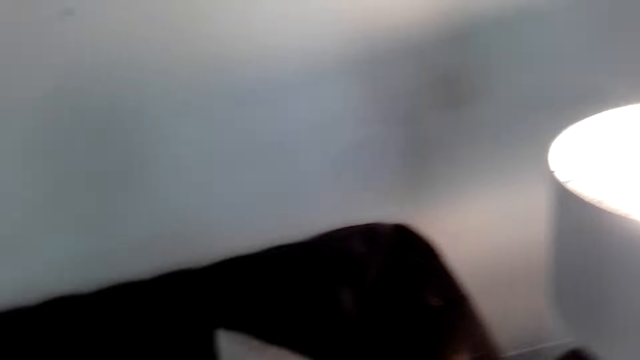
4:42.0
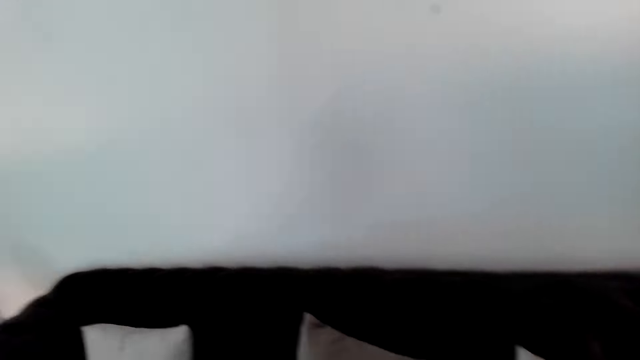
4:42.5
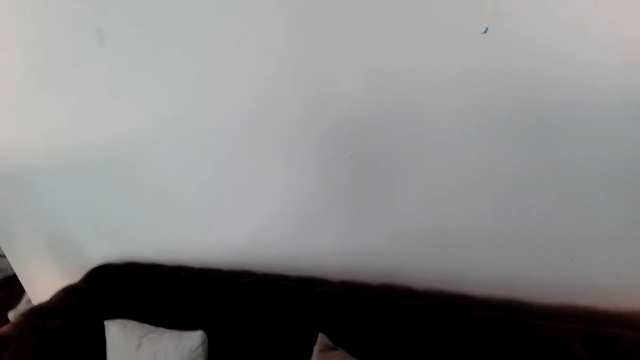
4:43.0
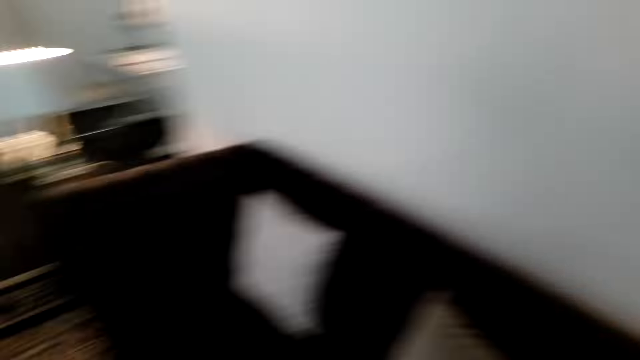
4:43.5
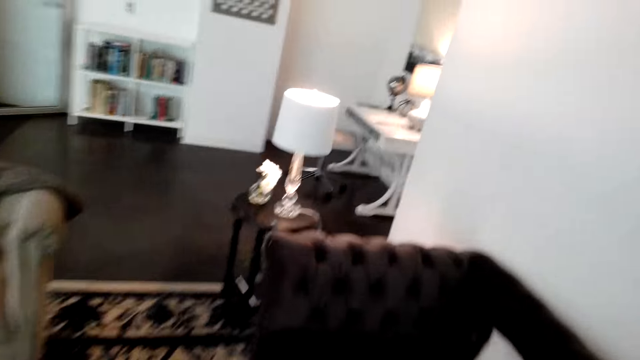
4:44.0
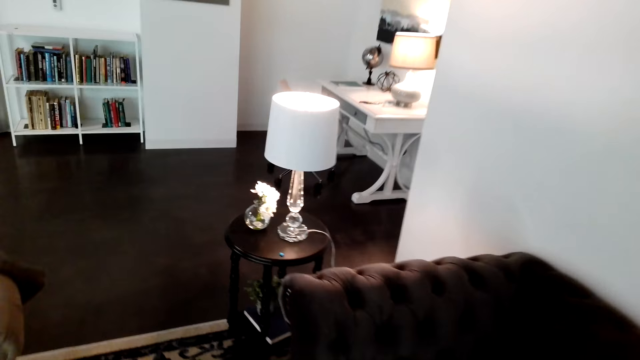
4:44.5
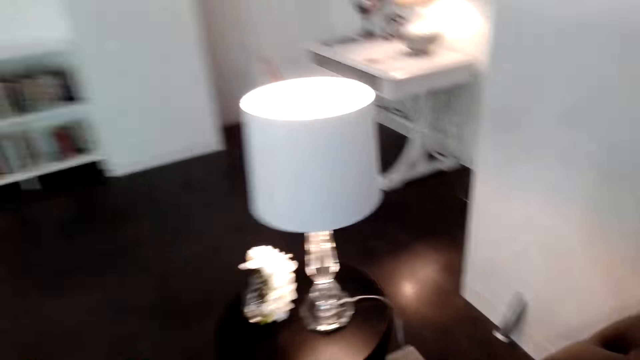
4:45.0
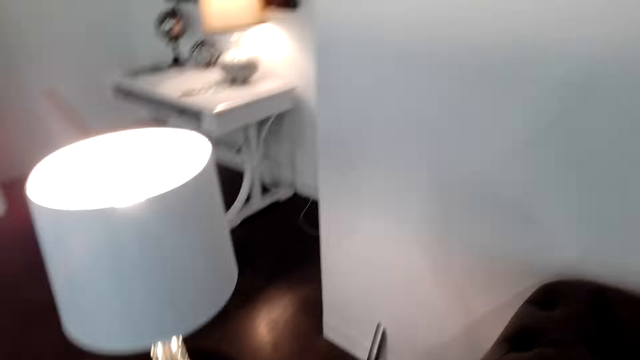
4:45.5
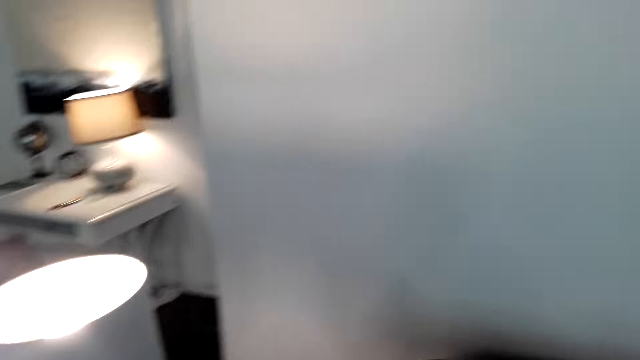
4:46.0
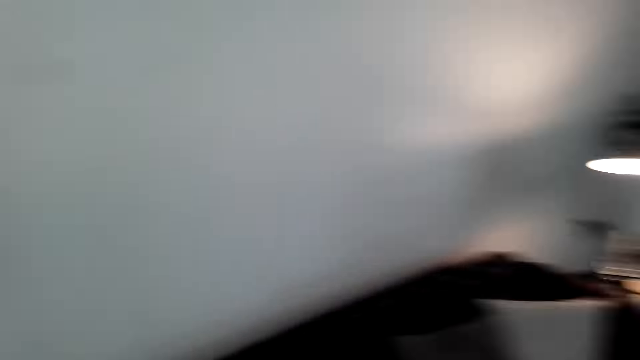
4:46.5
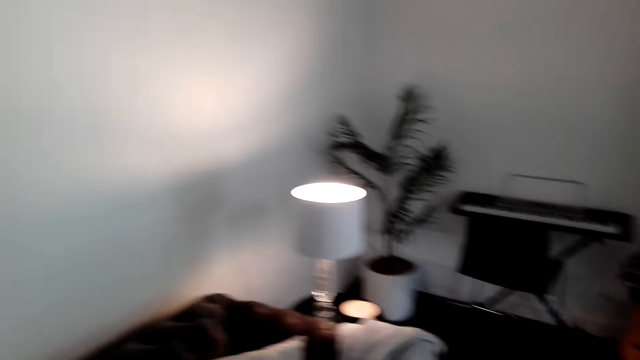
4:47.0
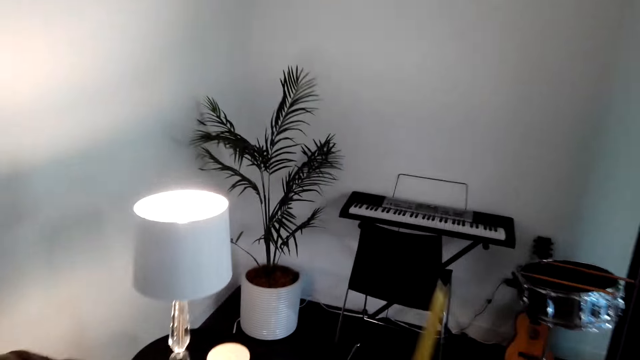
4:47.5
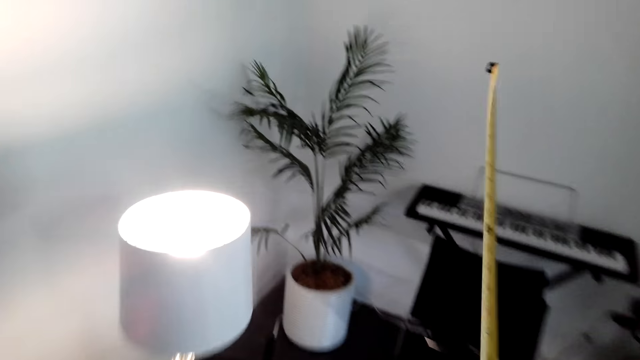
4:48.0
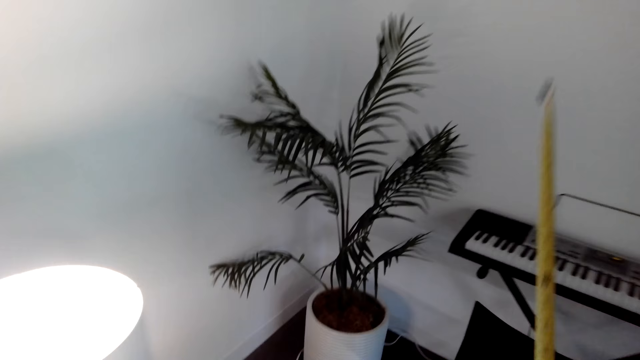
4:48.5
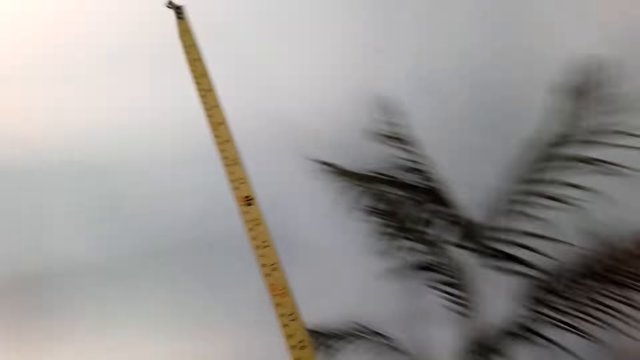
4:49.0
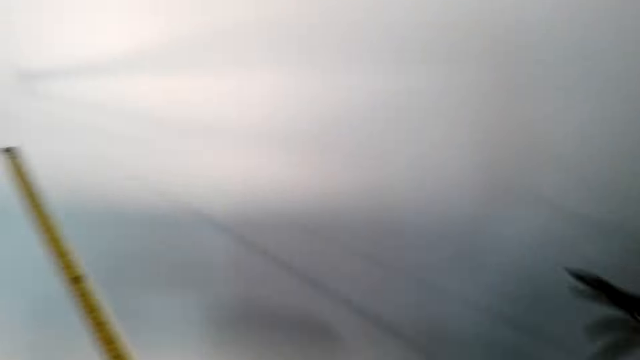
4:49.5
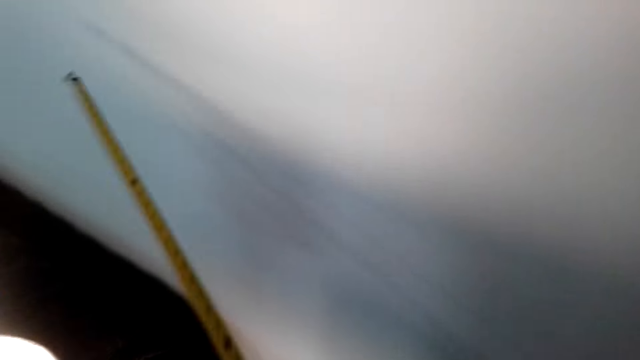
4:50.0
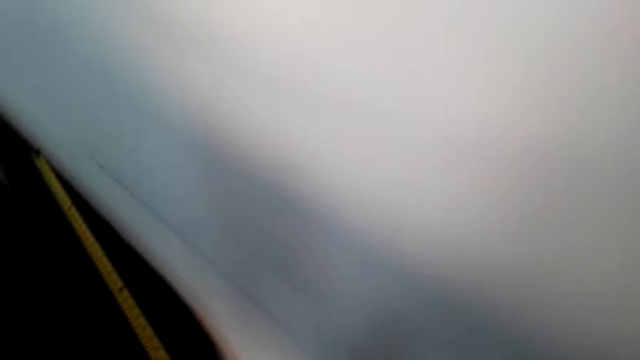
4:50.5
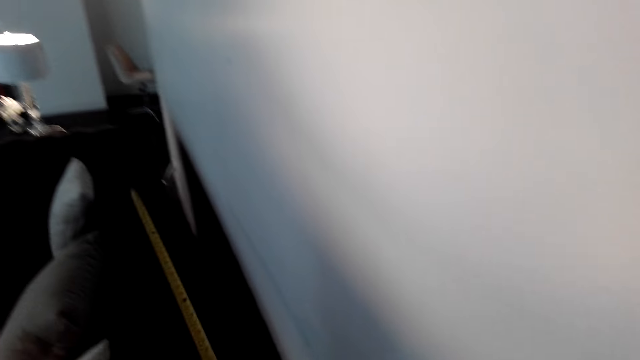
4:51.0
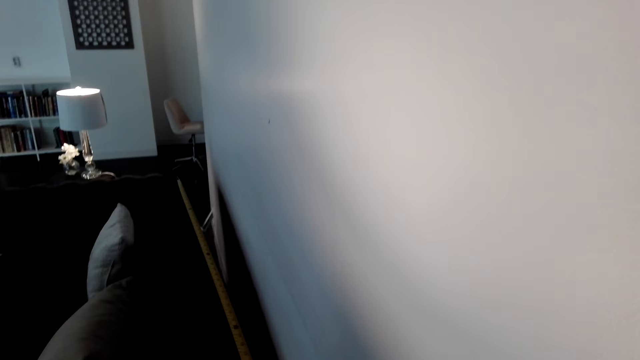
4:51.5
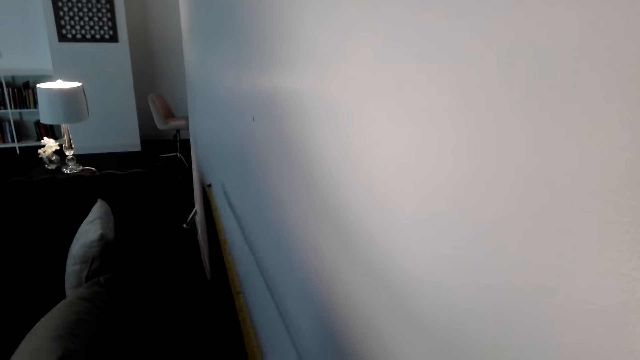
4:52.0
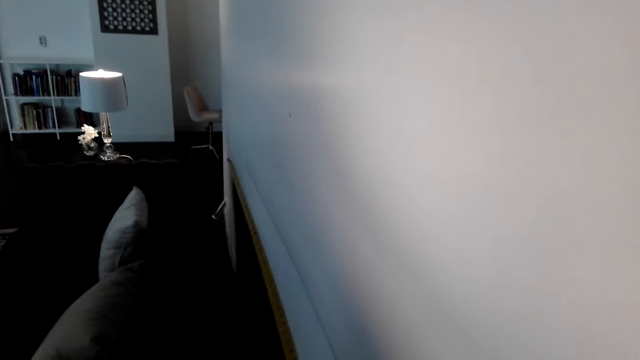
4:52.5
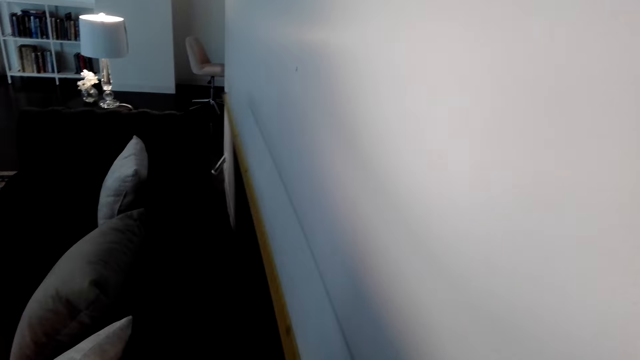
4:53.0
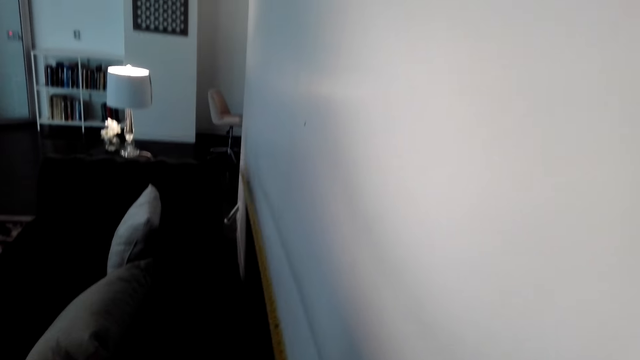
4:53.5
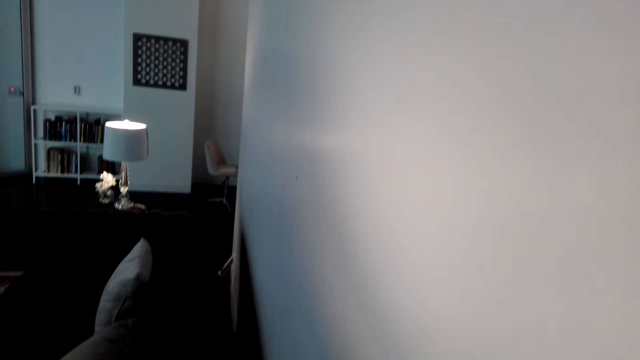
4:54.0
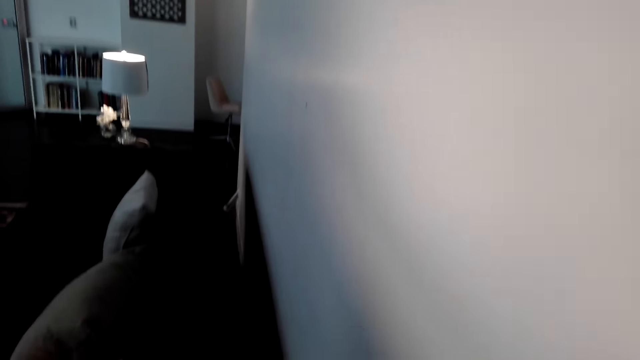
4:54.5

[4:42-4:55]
The camera wearer moves towards the lamp. They pull the tape measure. They move the tape measure. They move the tape measure to the floor.

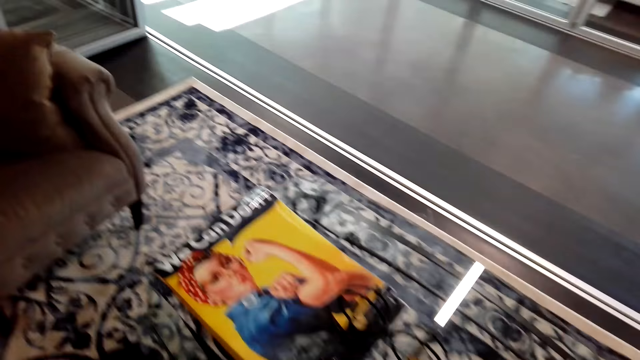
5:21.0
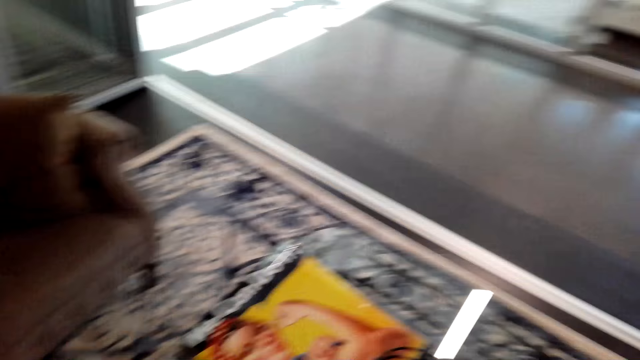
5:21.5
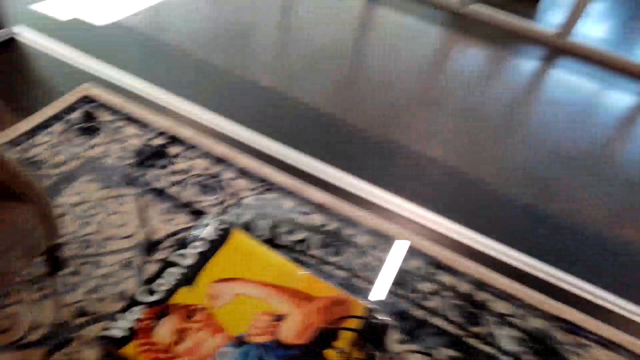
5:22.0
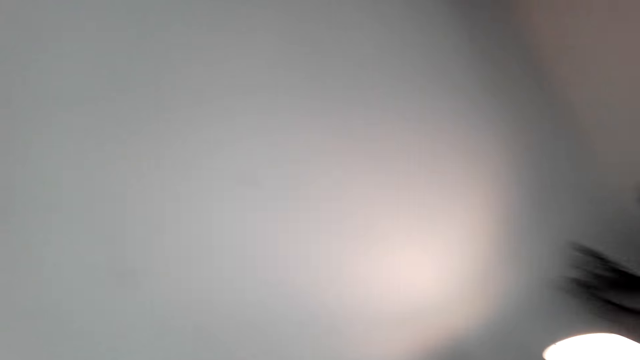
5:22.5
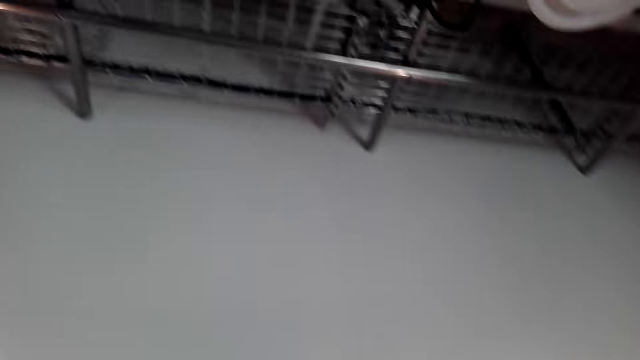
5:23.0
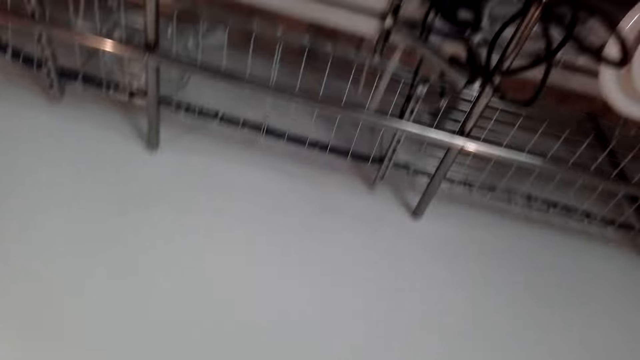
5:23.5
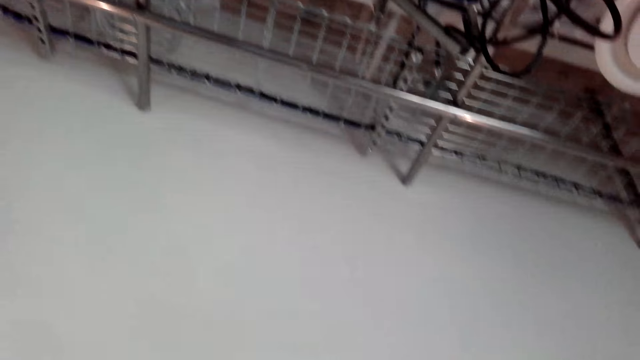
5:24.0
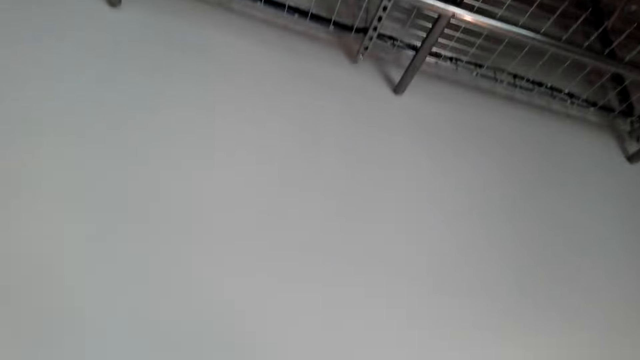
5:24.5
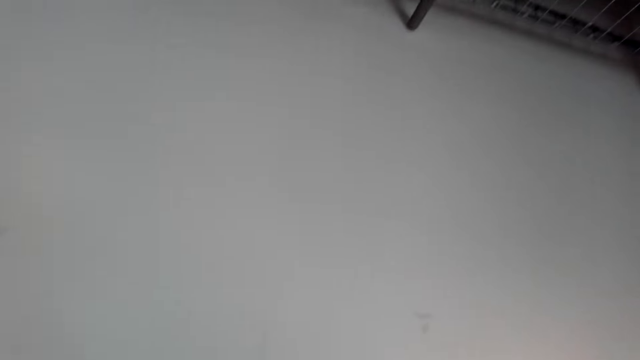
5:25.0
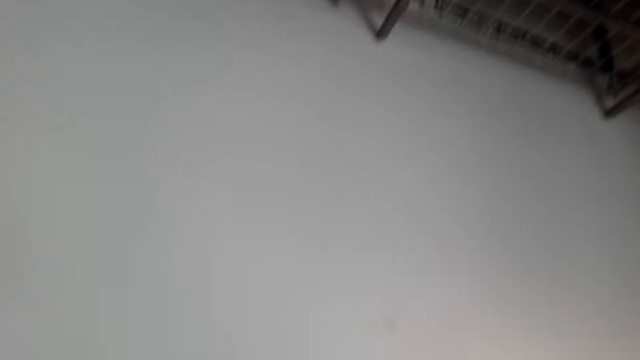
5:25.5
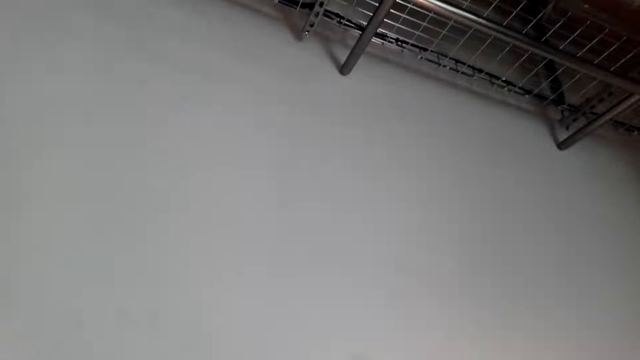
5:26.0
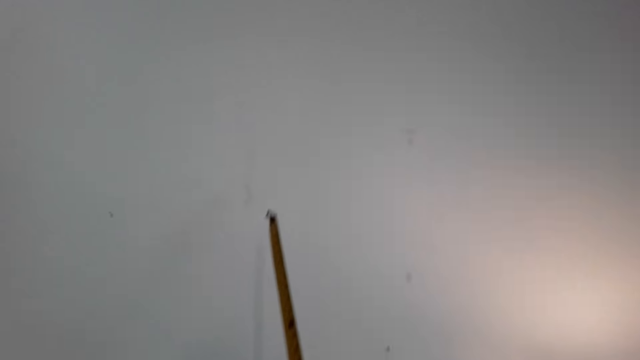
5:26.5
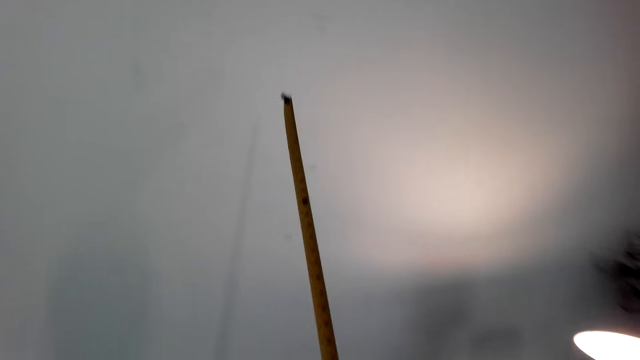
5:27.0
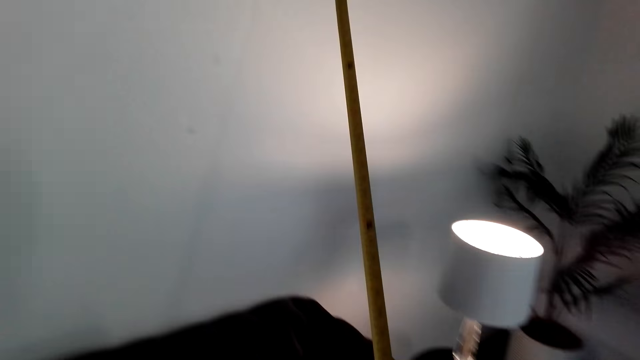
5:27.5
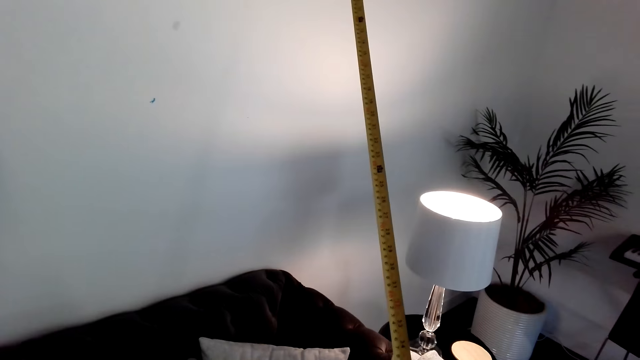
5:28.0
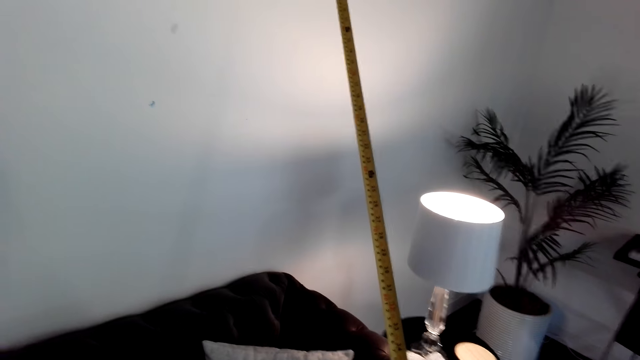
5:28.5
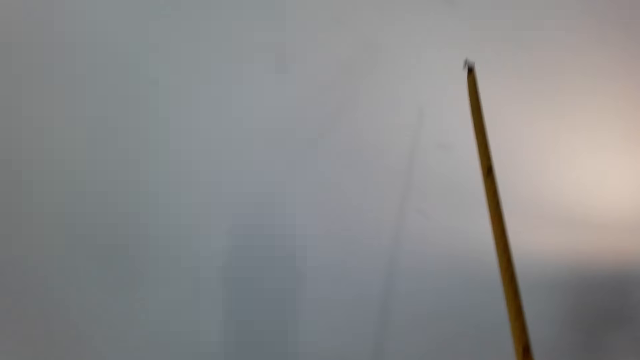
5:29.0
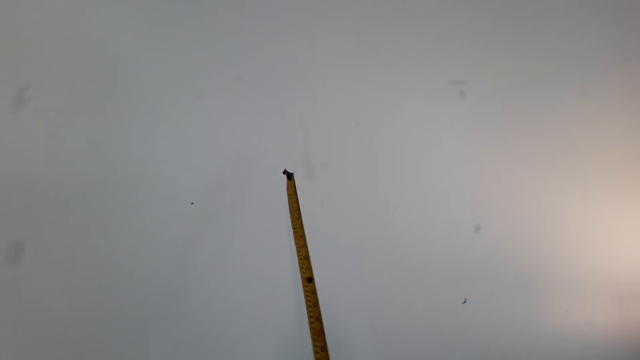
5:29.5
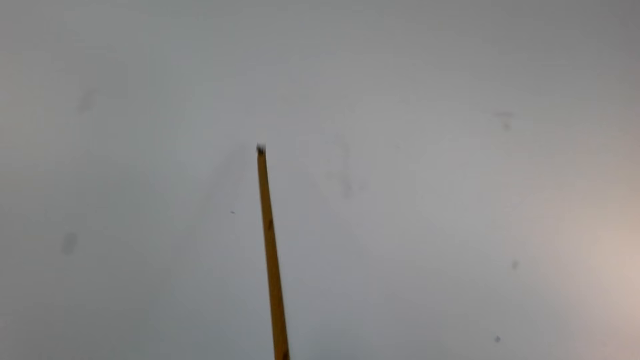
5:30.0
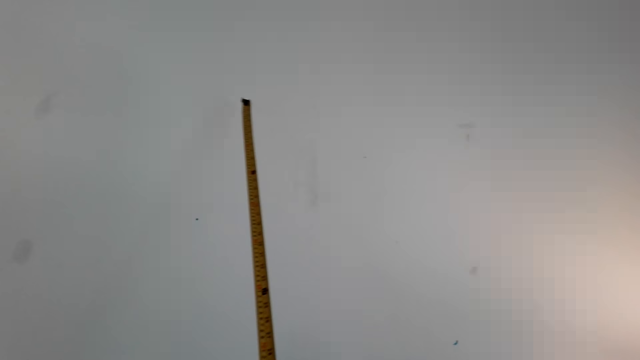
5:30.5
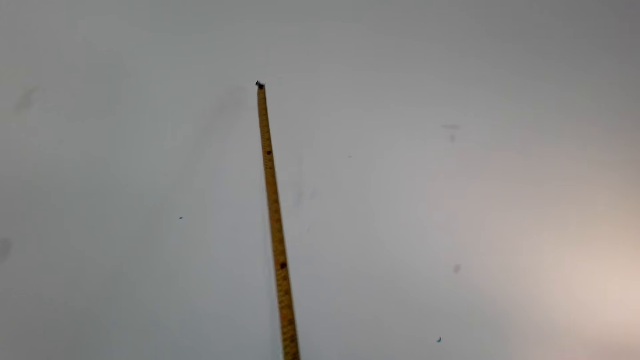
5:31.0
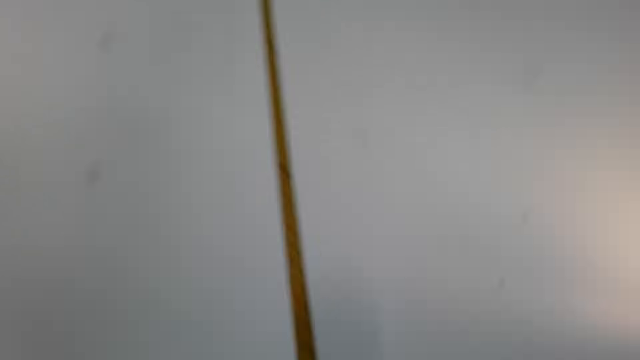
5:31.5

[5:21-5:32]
The camera wearer looks around. They carry a tape measure. They hold the tape measure.
